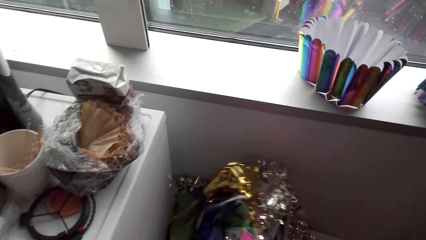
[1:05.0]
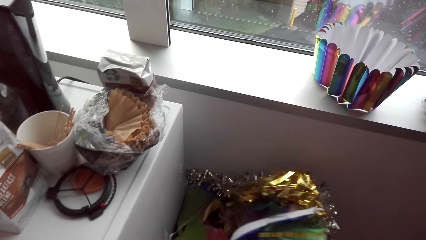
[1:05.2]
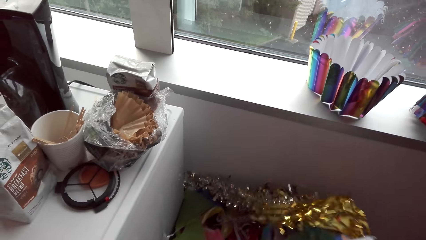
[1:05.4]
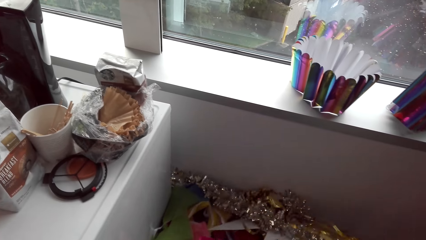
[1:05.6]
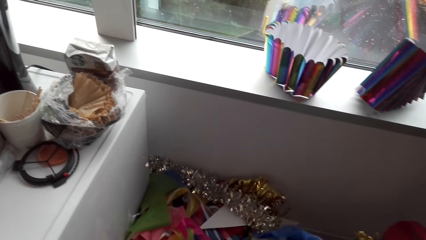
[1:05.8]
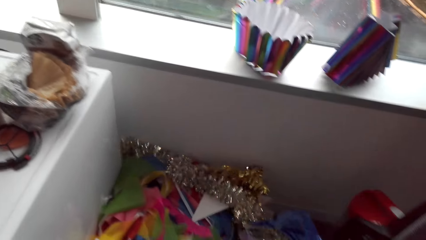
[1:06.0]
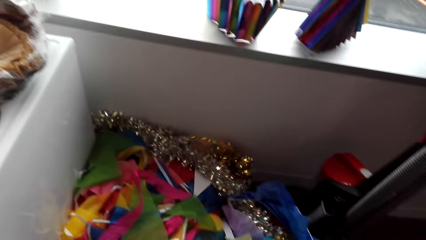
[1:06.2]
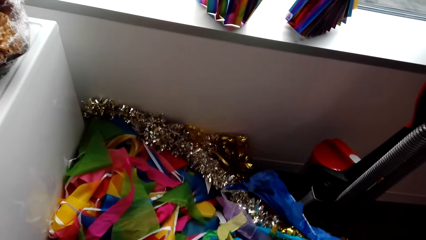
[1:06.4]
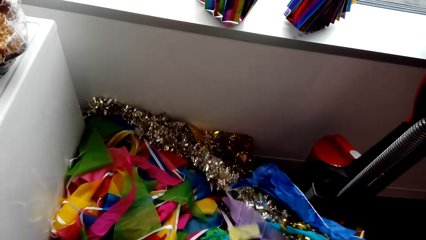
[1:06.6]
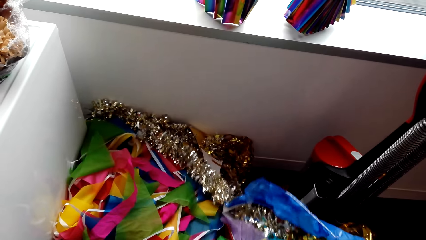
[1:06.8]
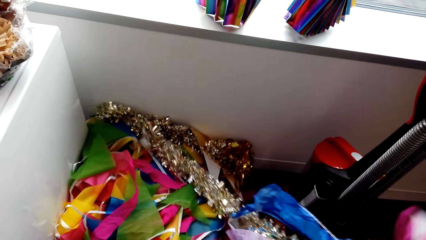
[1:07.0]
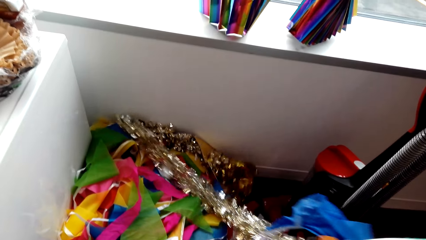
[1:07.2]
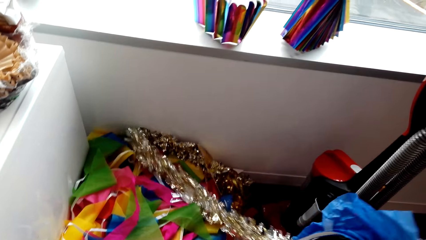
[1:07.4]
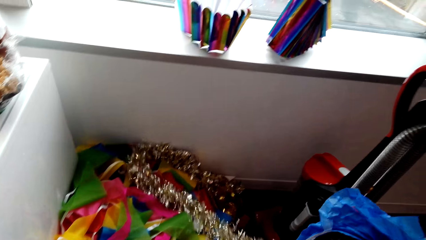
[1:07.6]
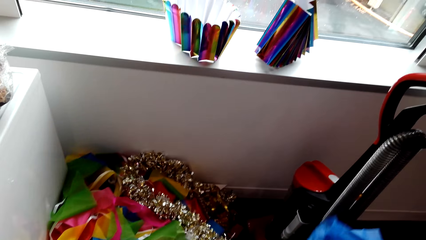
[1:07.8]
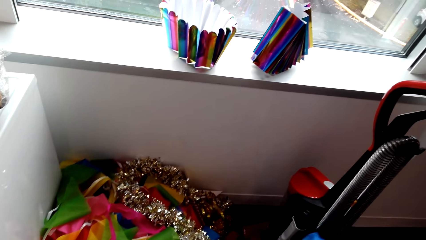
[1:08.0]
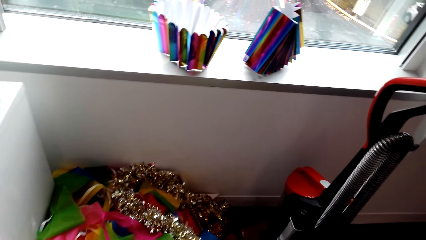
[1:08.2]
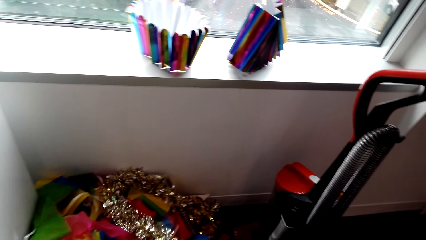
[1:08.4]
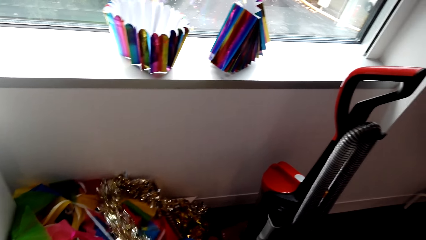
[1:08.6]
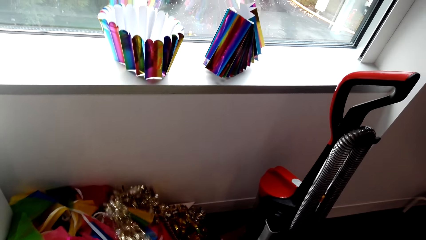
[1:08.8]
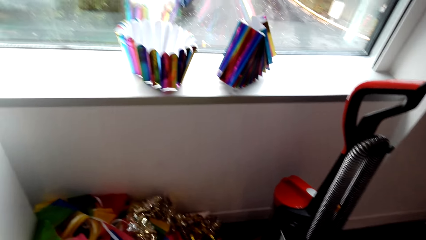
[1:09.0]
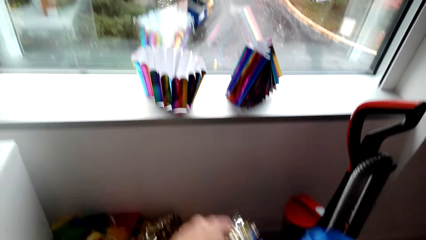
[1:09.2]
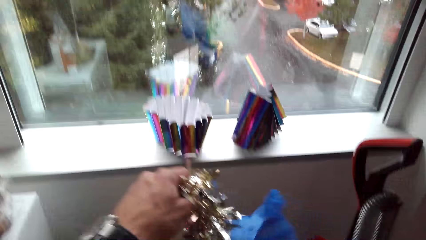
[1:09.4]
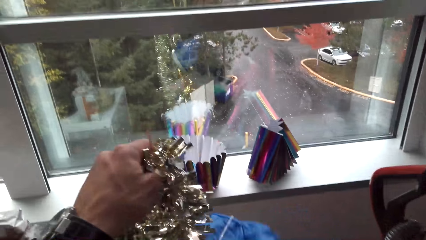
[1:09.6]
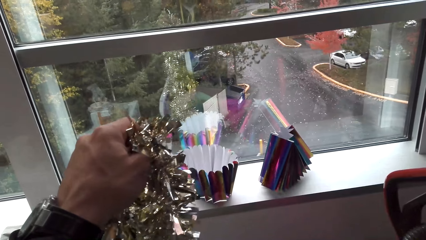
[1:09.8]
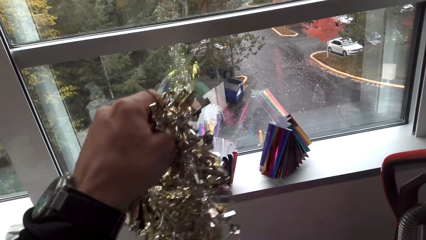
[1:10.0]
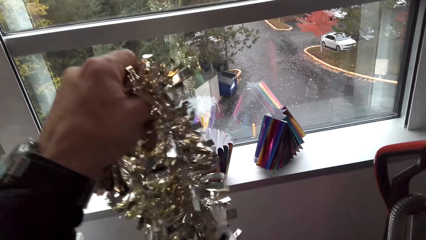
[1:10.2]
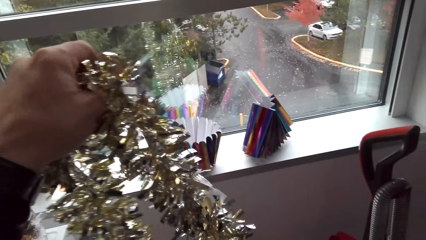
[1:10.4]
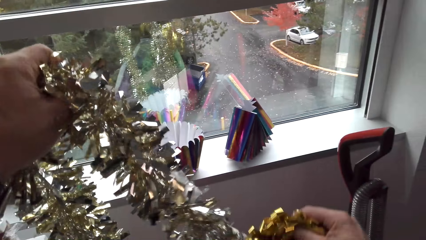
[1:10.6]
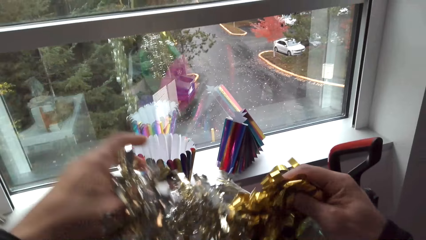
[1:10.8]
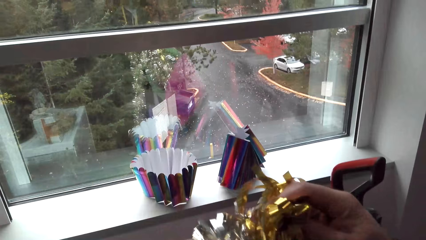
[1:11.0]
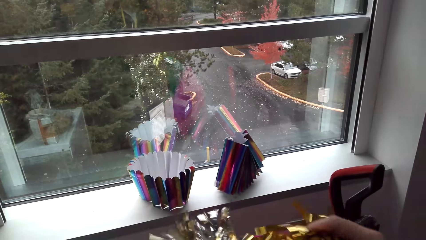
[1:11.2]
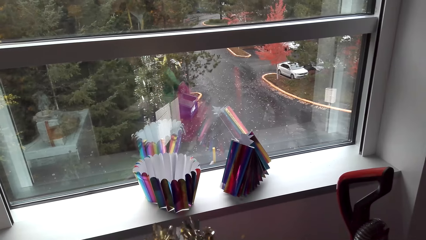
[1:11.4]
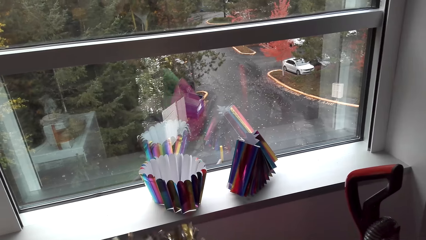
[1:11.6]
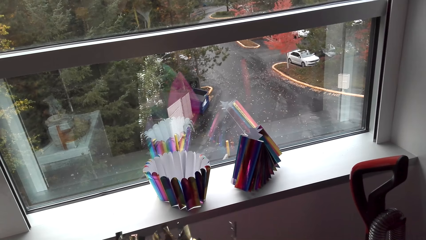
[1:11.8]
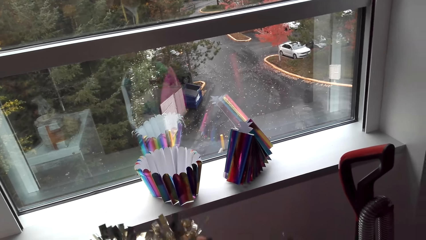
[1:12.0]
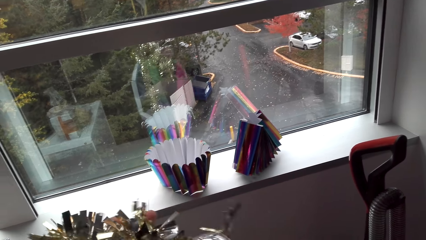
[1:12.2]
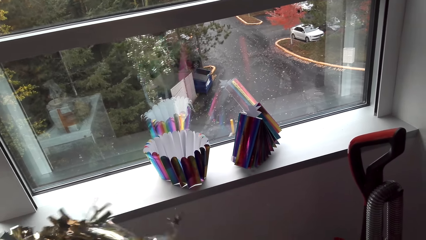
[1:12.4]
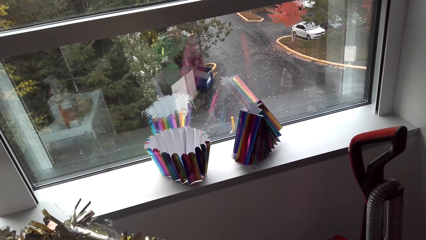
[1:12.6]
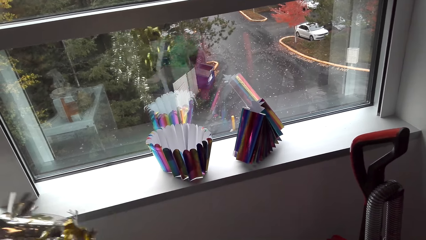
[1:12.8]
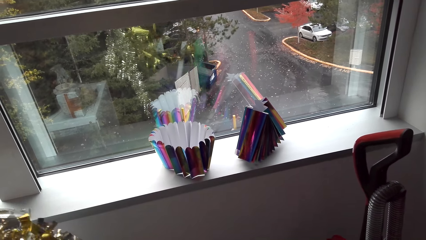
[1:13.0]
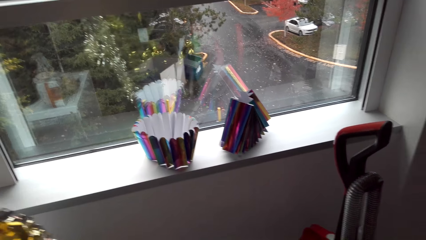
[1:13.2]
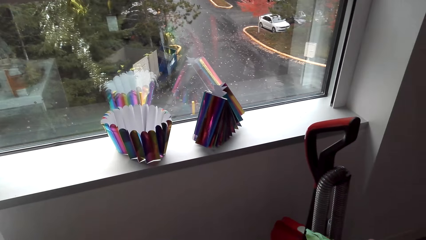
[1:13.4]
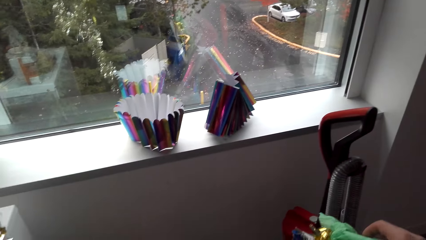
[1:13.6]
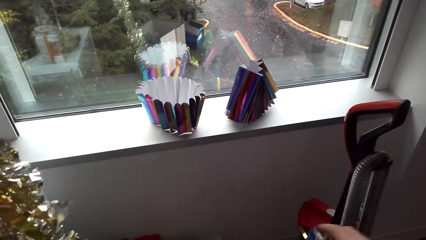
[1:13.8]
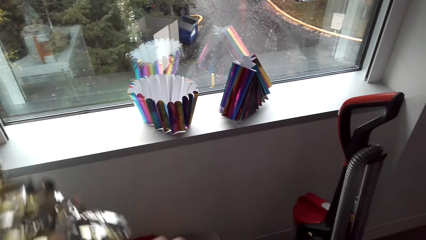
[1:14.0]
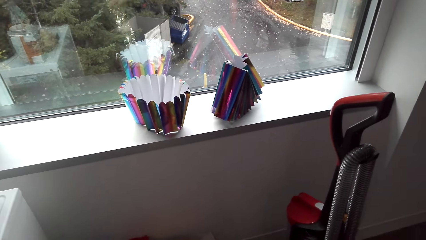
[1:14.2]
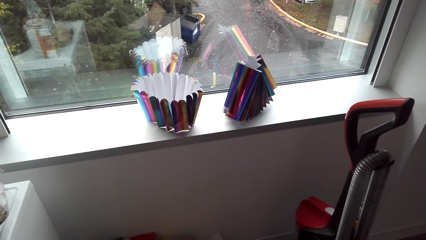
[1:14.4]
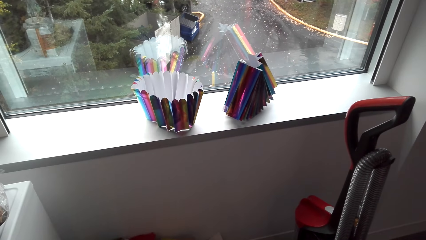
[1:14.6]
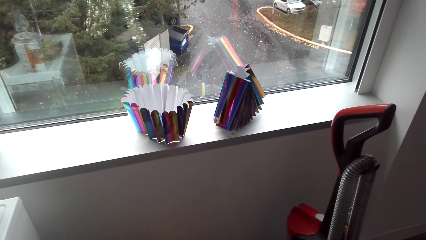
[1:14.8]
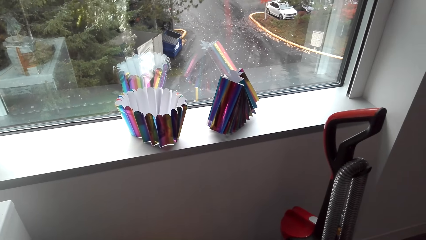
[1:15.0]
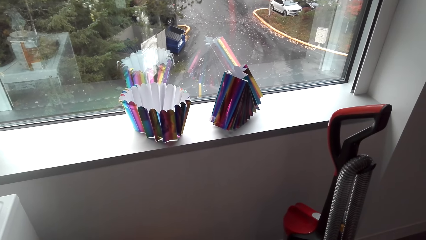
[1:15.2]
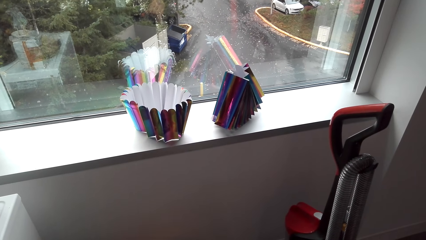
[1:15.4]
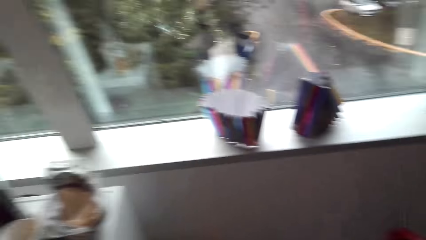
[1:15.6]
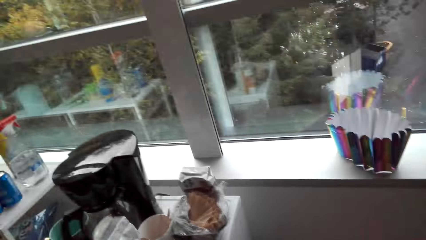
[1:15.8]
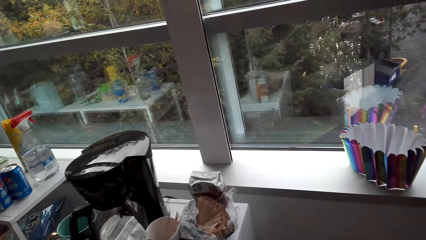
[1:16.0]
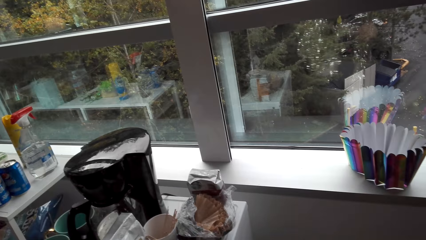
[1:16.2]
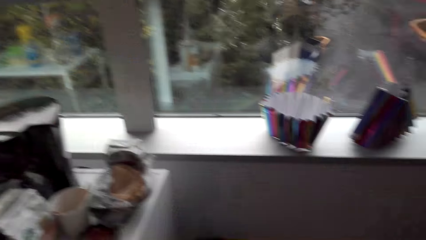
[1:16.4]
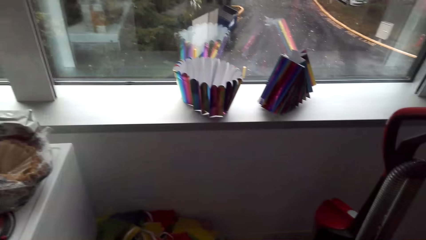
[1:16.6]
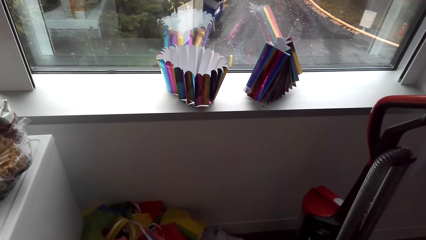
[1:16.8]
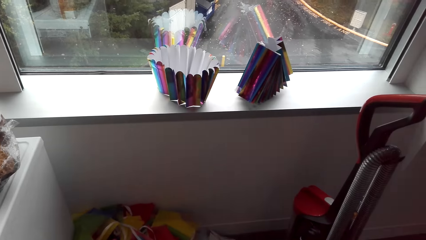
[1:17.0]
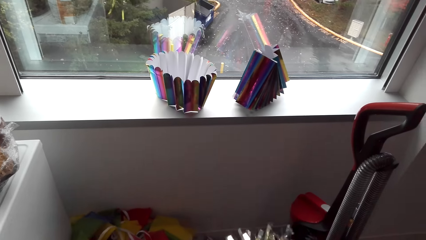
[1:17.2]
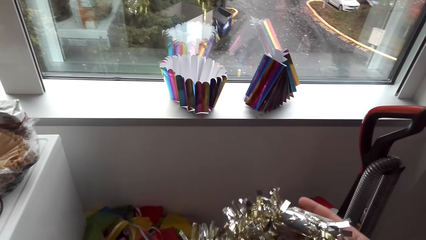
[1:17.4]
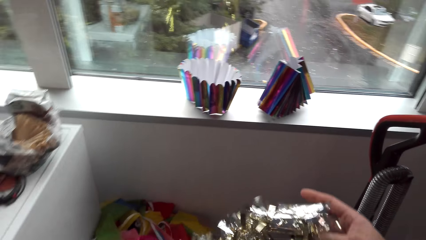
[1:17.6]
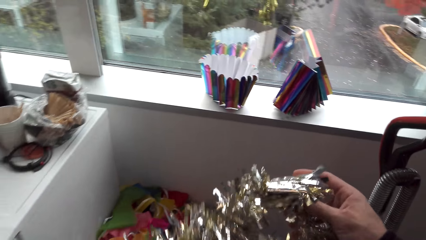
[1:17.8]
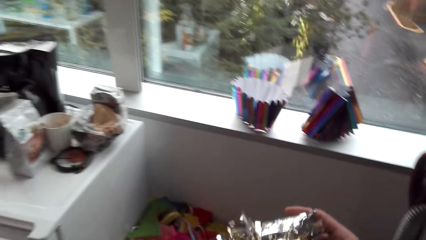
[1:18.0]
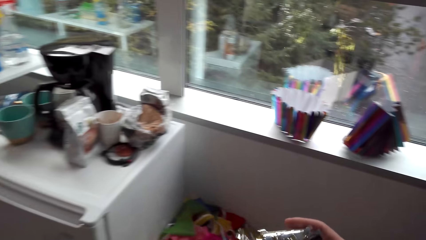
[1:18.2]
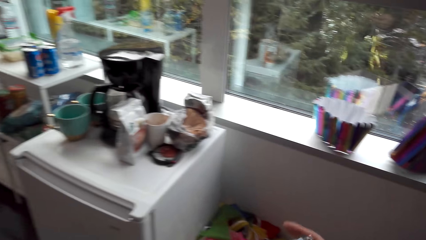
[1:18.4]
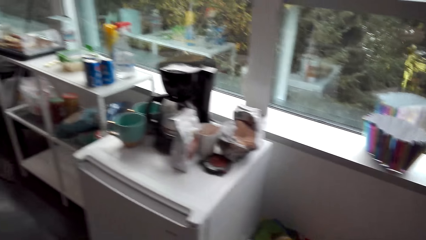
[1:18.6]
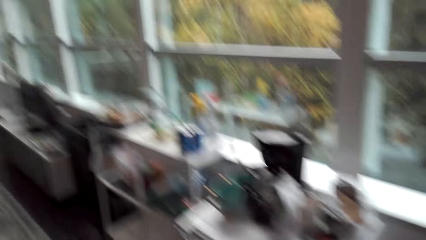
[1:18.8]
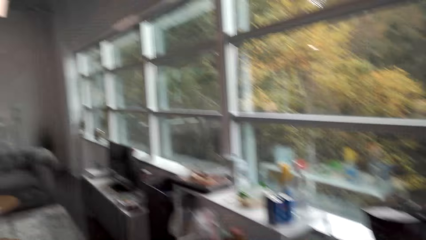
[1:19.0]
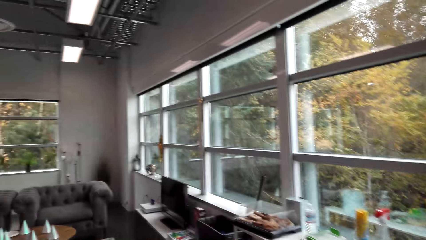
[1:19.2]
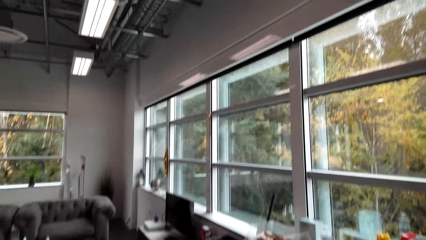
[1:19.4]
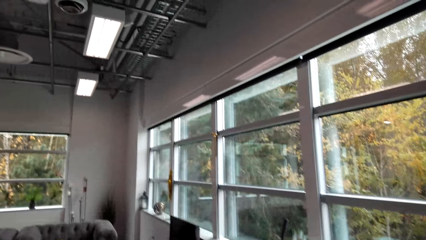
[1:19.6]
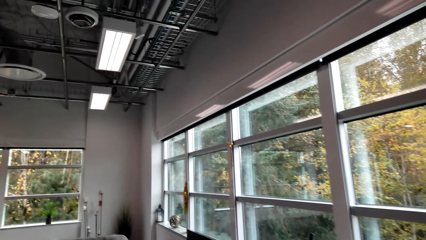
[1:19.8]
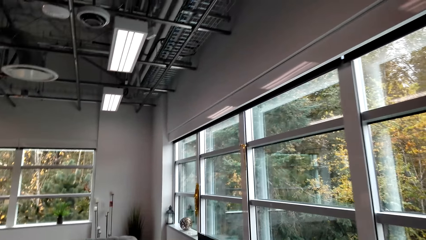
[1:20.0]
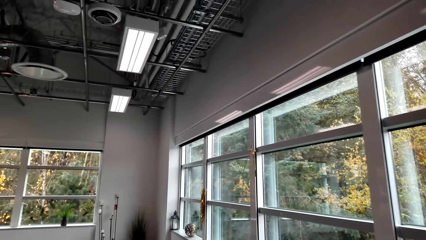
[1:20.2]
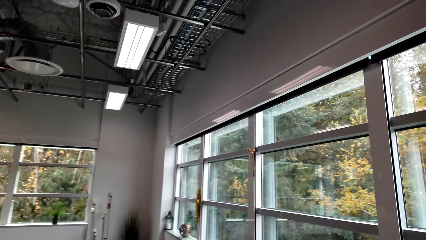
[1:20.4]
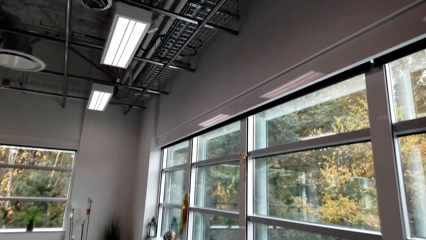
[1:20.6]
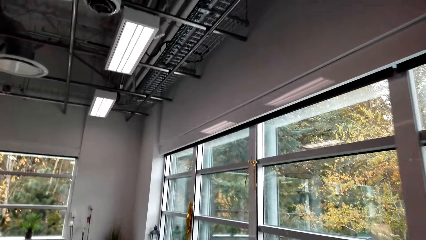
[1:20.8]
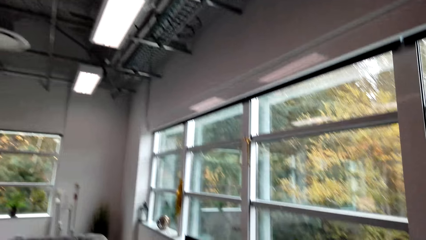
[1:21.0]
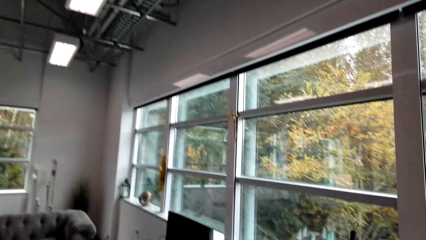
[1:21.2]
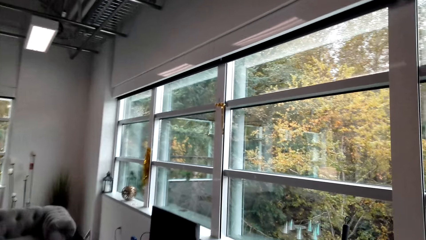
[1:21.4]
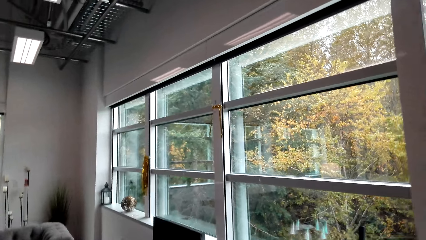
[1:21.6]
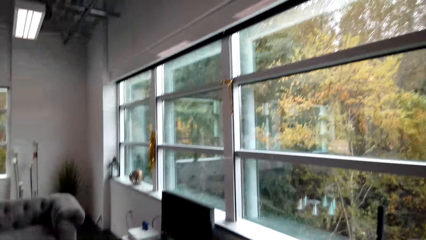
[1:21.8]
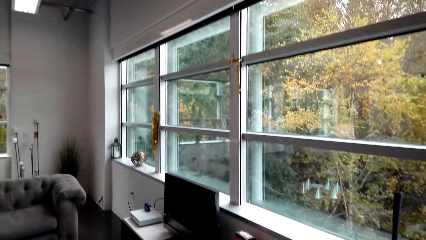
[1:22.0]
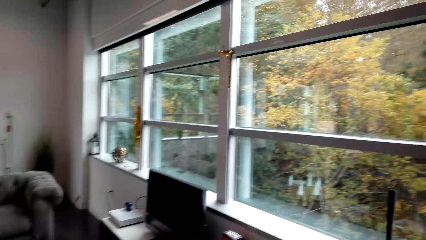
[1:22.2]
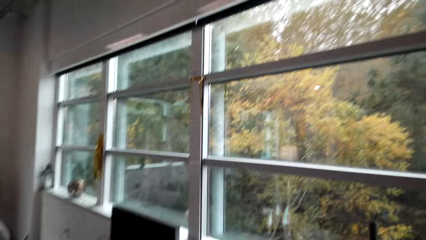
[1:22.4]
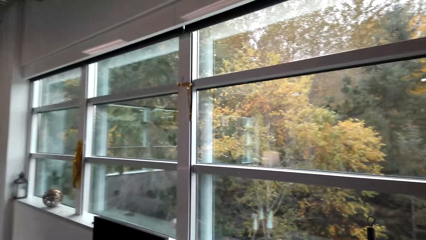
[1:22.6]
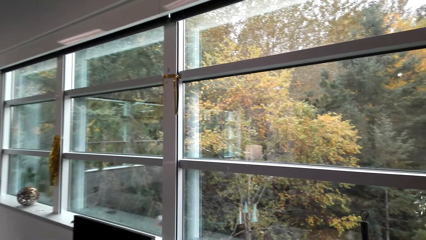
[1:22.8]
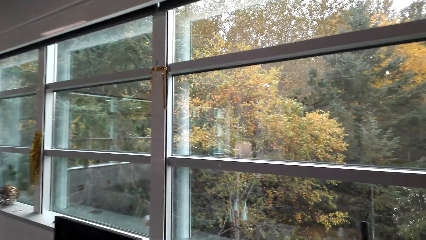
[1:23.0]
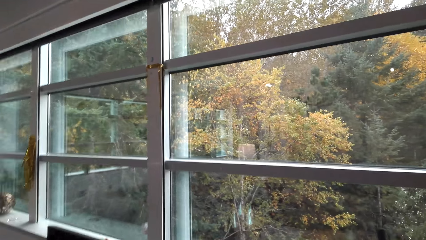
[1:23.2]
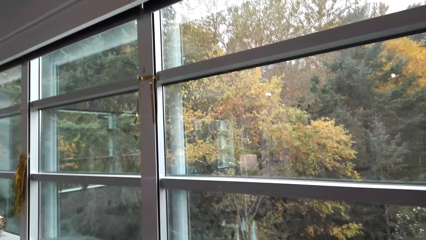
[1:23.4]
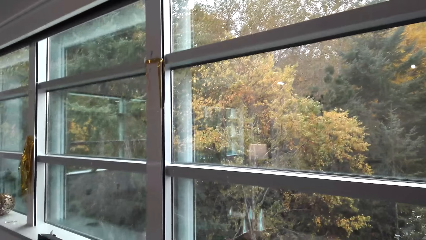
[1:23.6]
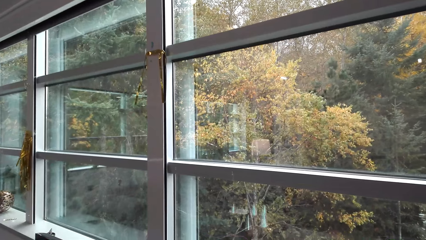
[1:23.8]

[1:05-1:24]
The camera wearer picks decoration items. They lift up the garland. They look around. They turn around. They walk in the house.
